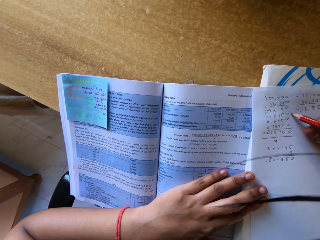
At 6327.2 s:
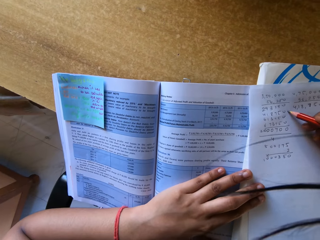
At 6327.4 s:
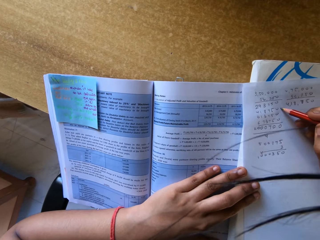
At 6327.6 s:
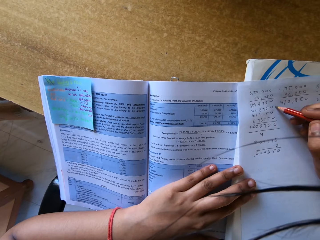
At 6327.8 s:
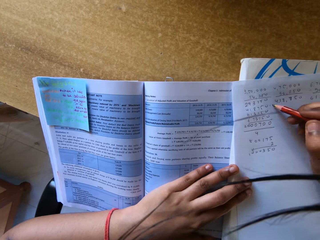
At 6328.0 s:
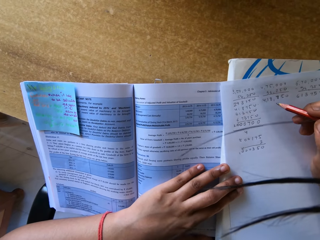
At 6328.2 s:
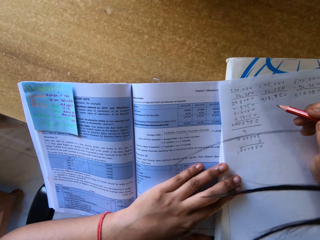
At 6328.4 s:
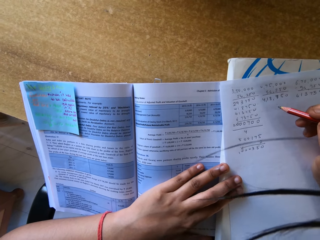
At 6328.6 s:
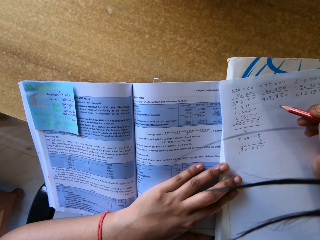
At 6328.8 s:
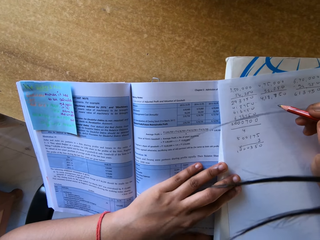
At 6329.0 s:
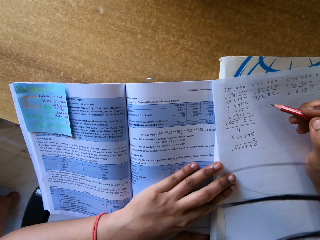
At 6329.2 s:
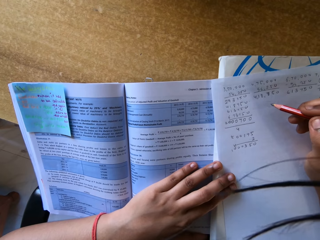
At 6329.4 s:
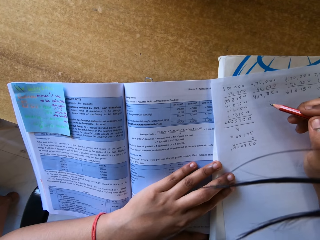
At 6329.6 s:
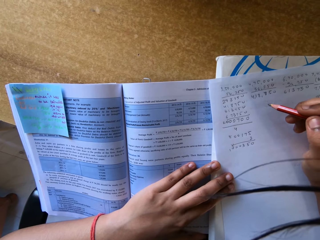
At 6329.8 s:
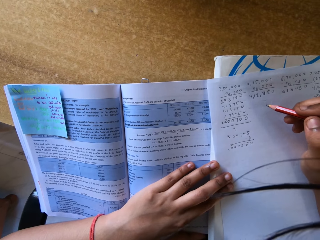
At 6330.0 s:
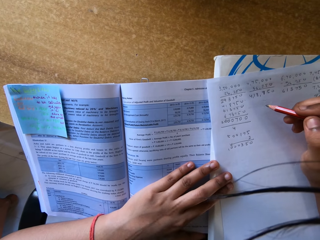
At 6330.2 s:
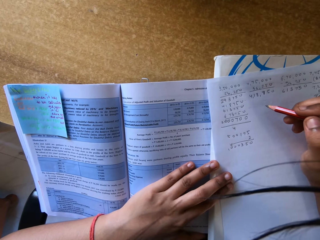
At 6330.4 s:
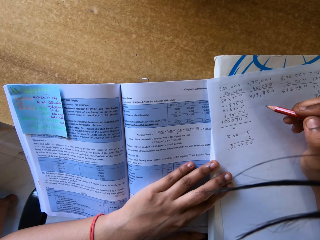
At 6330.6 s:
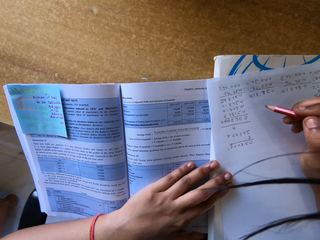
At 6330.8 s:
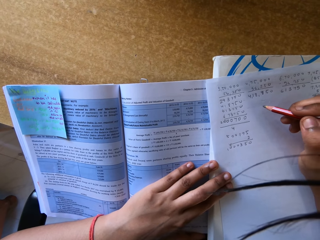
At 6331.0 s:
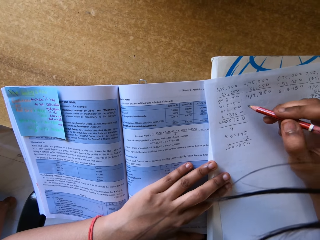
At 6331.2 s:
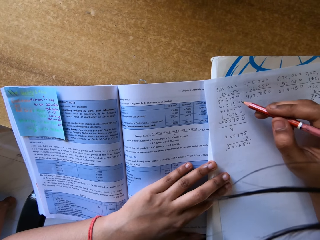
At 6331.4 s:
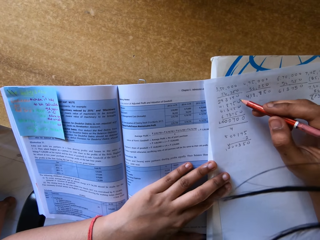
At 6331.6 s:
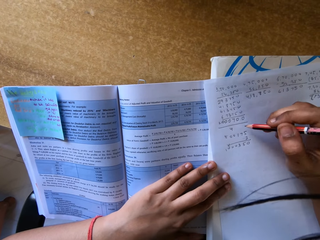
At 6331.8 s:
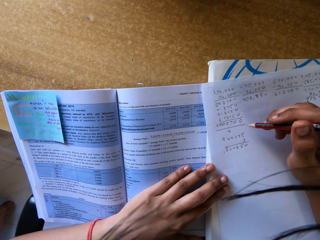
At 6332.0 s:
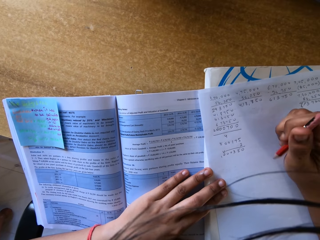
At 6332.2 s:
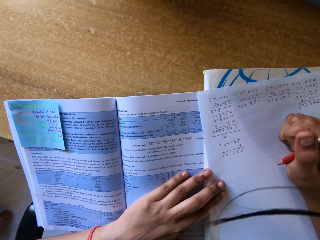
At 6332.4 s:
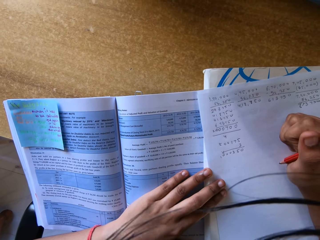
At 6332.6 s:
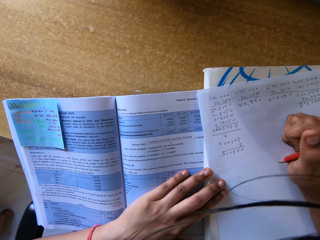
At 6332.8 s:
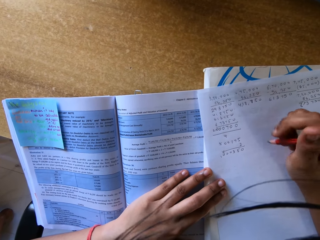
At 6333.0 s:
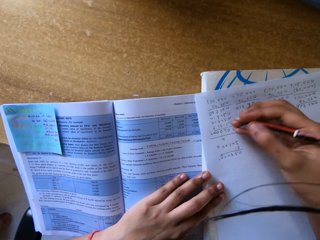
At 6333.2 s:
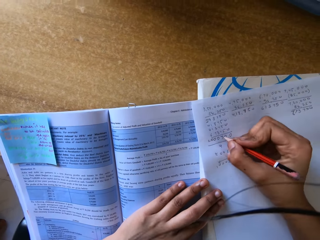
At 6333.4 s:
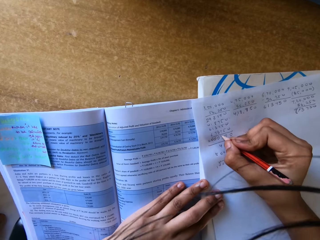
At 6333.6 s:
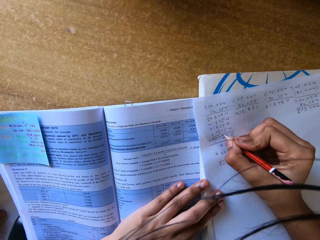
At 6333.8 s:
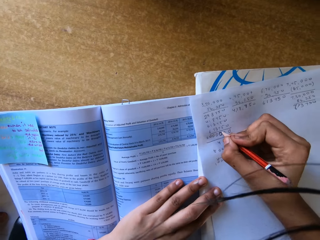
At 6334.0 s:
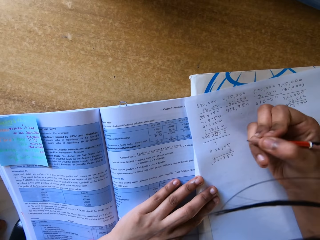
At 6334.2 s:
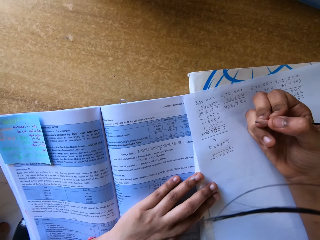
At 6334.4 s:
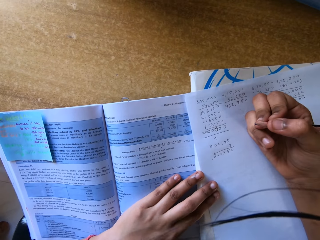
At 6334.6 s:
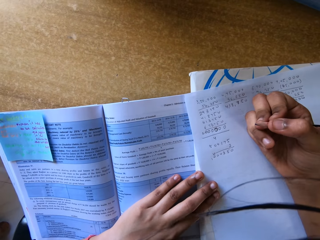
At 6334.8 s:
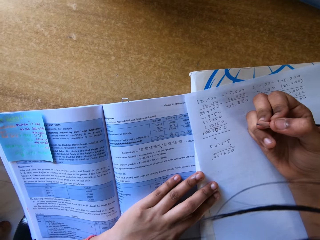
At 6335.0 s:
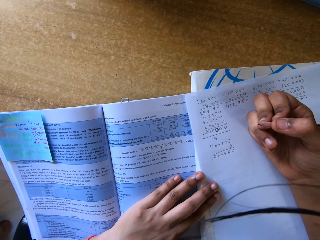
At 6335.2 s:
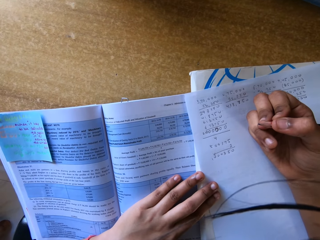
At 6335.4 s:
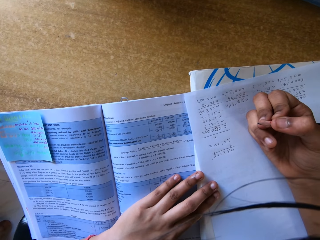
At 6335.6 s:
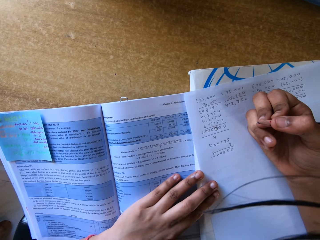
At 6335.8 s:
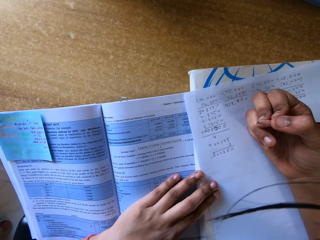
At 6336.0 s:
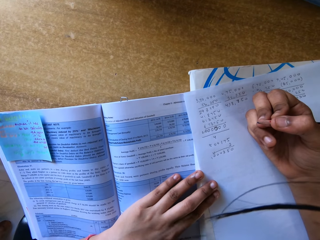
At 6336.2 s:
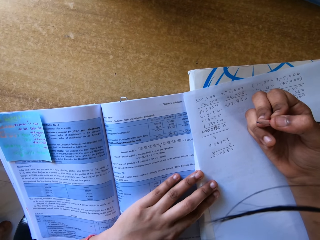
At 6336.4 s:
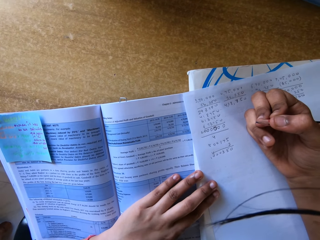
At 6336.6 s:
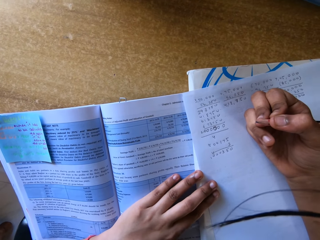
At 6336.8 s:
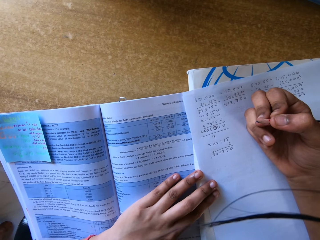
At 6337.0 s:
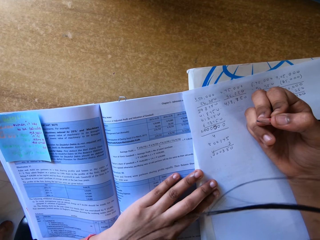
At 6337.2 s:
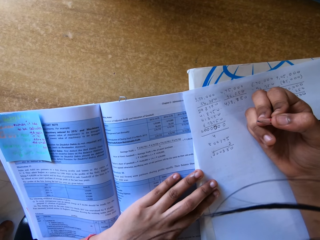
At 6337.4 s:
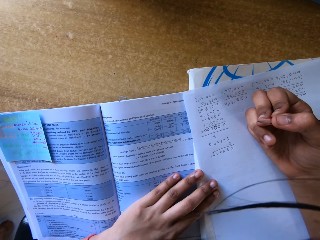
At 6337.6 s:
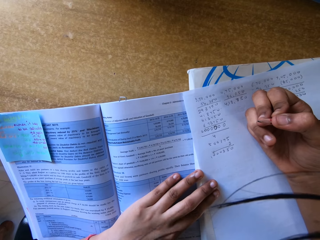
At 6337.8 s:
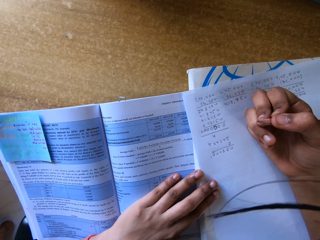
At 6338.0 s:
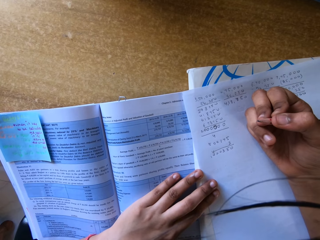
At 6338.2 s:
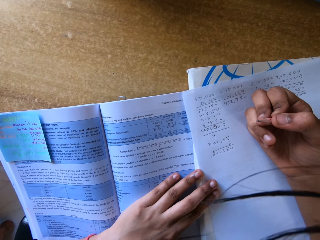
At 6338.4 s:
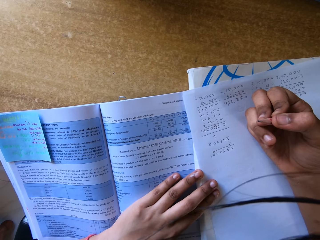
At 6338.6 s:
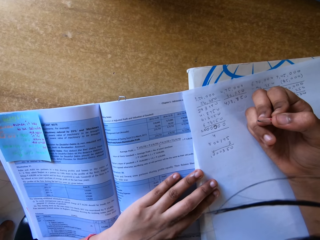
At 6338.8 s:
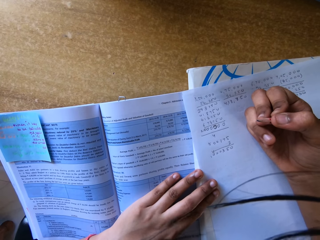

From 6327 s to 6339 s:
The camera wearer points the pencil on the paper. They stare at the paper. They write with the pencil. They stare at the paper.

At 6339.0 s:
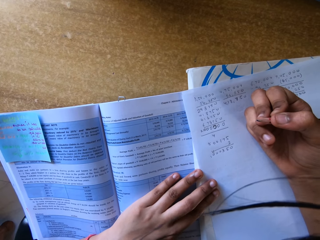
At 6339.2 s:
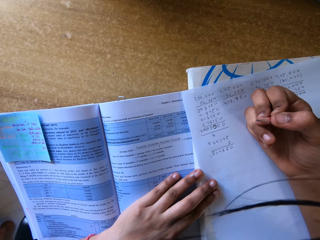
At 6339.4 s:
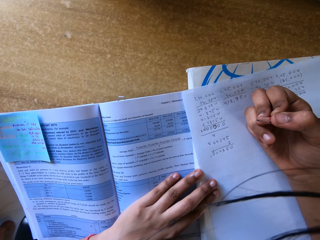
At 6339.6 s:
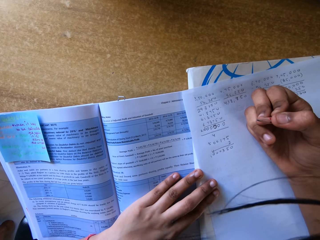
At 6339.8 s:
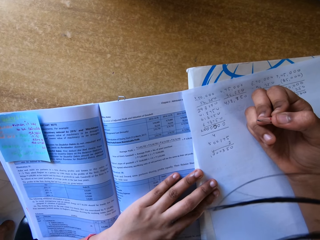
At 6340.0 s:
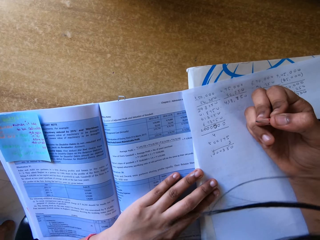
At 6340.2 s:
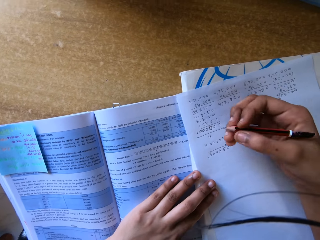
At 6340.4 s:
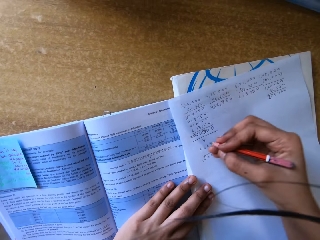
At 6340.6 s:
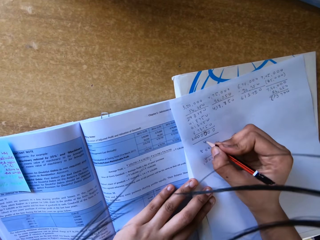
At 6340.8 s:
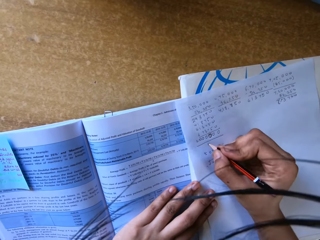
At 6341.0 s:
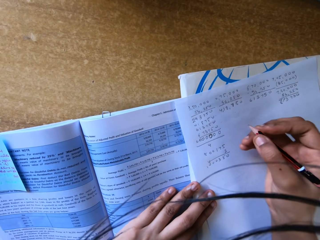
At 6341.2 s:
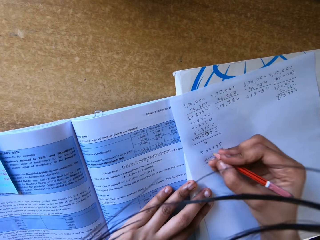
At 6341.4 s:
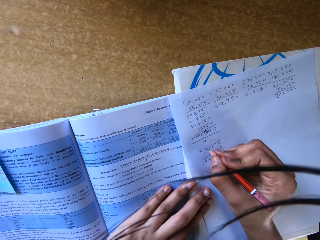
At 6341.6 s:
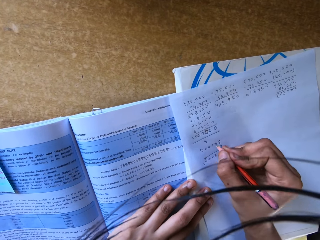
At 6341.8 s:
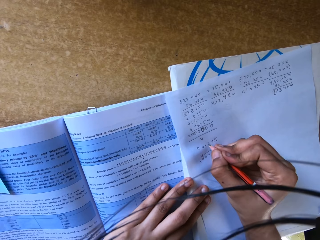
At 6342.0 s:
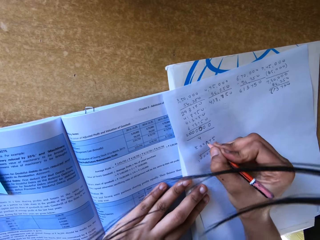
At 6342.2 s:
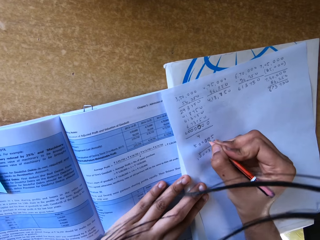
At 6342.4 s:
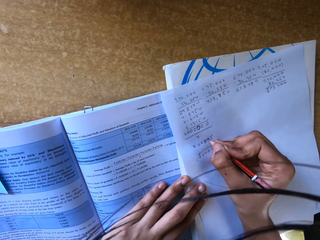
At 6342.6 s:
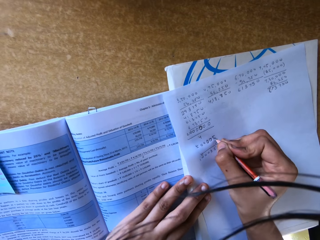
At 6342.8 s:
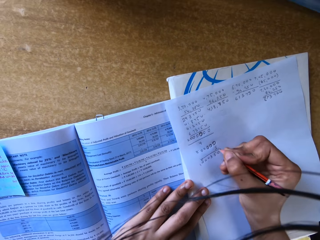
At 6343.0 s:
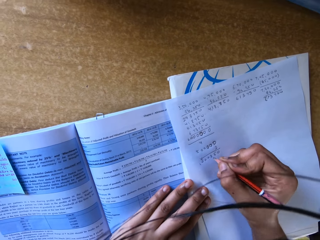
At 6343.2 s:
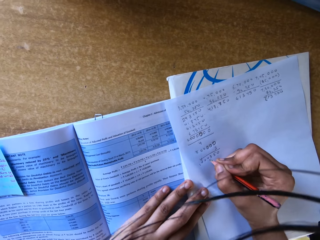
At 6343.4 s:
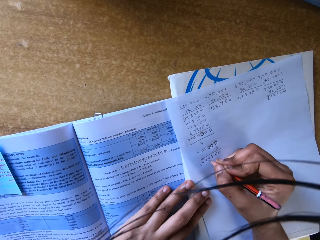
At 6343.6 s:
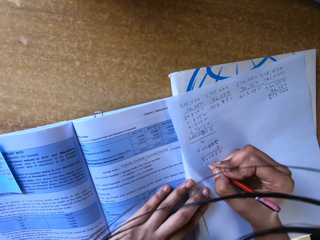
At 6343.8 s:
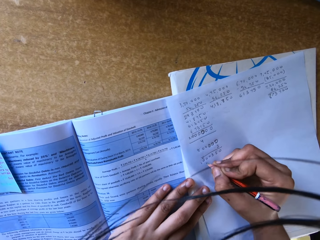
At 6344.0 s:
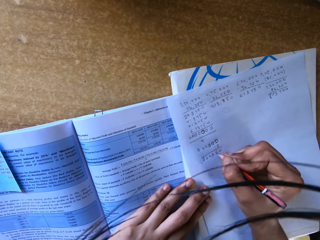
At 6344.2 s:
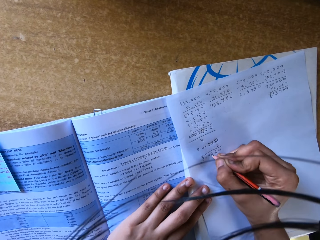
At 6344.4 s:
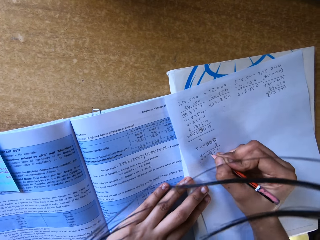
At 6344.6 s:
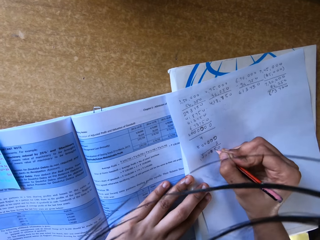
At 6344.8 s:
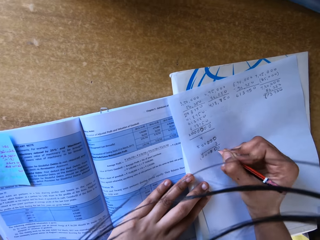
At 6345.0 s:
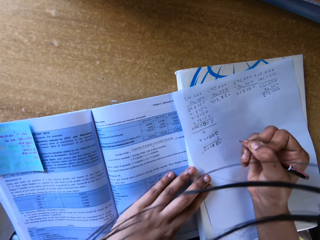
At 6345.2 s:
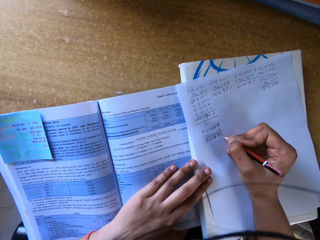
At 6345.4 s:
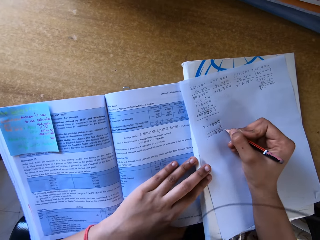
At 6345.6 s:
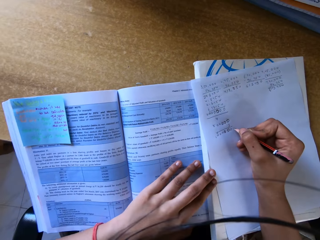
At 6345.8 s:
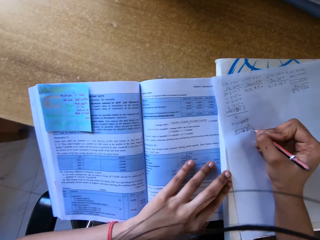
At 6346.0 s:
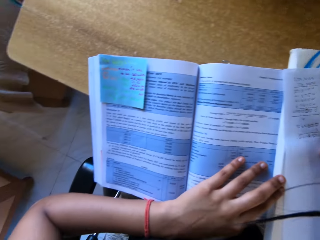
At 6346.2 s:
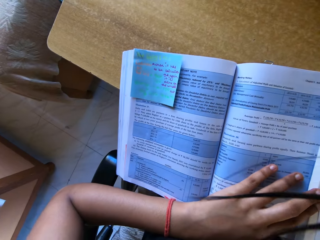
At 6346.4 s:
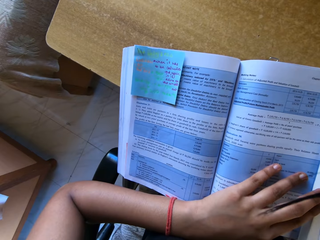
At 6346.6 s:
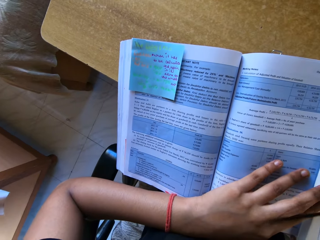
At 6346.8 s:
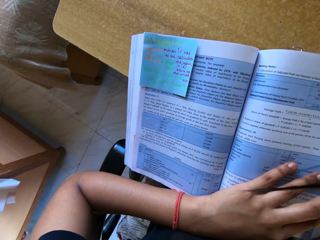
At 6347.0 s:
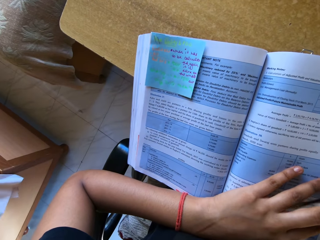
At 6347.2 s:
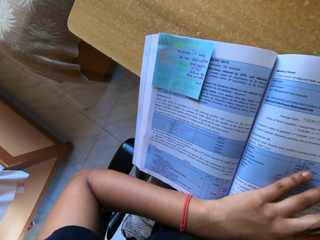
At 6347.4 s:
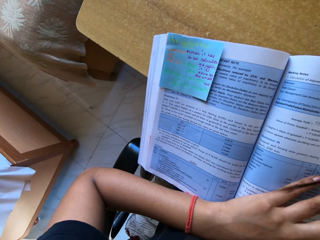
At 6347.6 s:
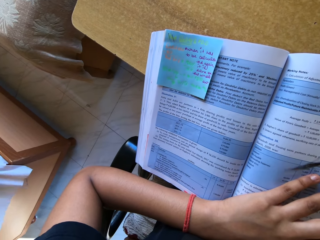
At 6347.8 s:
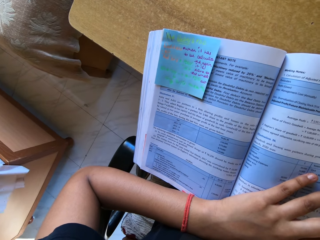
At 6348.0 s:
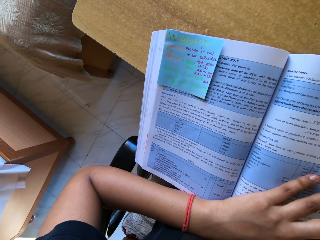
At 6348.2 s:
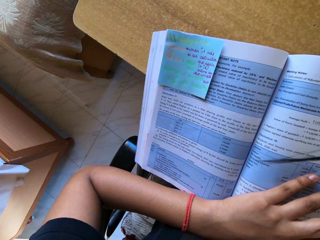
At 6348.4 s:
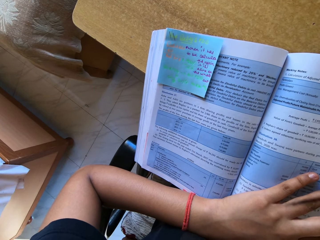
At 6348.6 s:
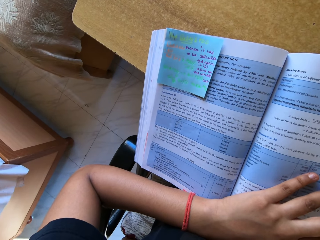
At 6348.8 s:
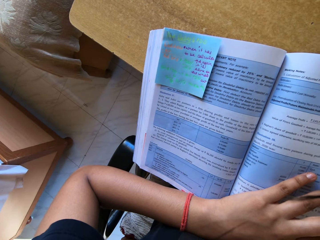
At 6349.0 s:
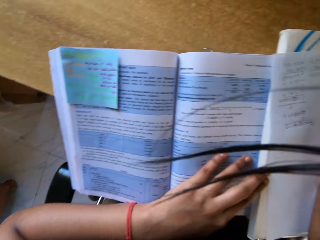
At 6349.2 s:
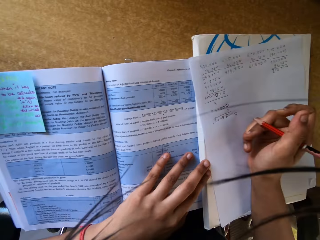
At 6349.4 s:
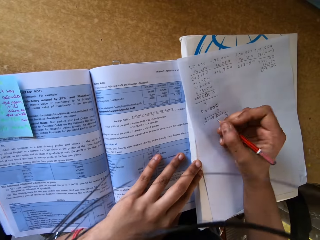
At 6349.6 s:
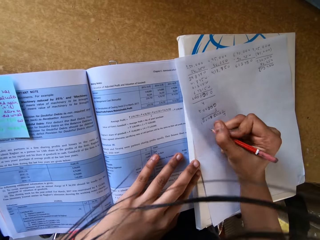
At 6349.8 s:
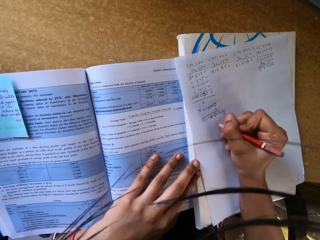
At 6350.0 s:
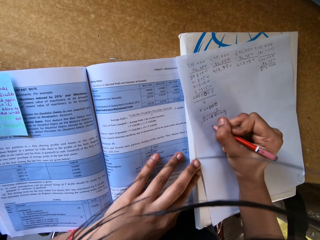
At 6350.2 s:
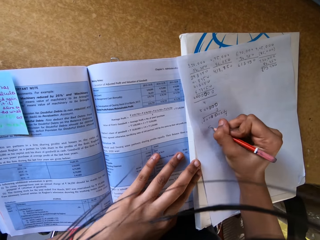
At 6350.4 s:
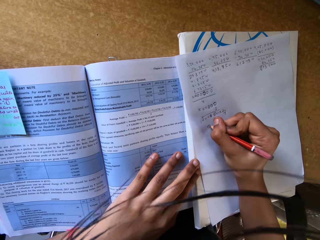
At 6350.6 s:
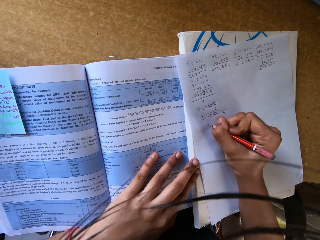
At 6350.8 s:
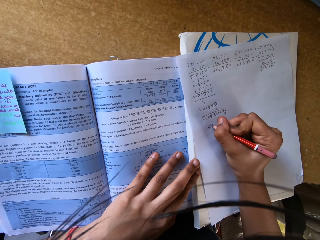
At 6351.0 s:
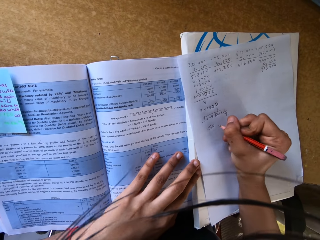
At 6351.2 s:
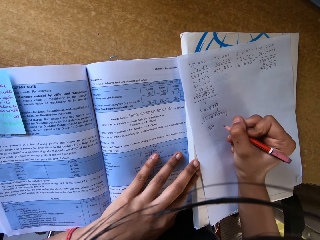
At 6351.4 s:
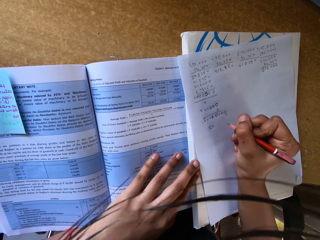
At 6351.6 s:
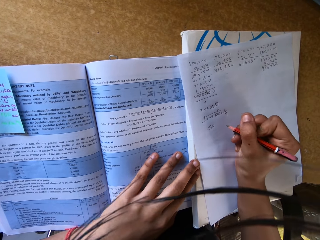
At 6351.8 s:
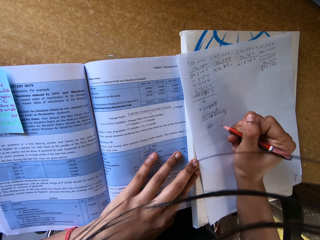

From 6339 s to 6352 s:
The camera wearer writes with a pencil. They stare at the textbook. They write with the pencil.
